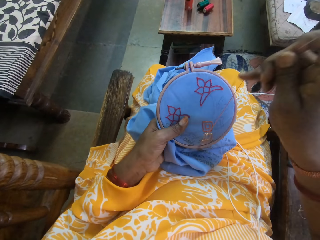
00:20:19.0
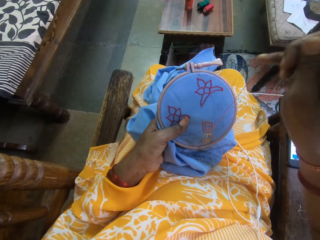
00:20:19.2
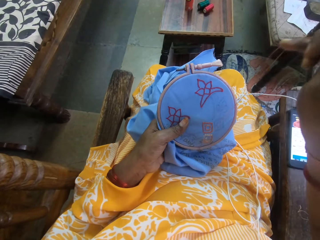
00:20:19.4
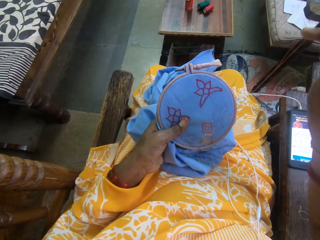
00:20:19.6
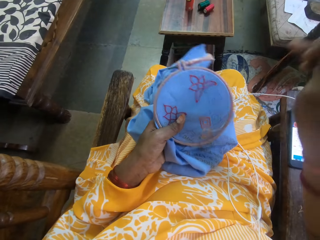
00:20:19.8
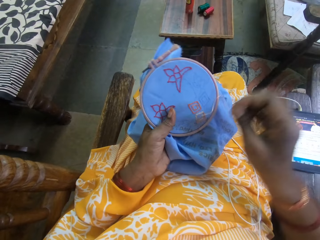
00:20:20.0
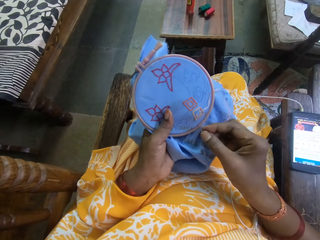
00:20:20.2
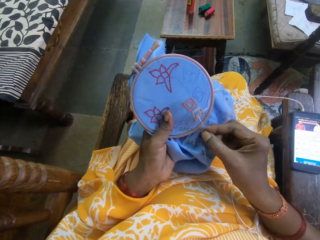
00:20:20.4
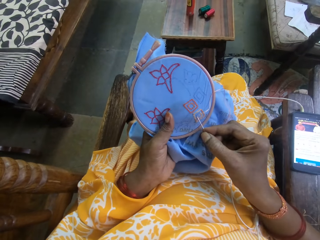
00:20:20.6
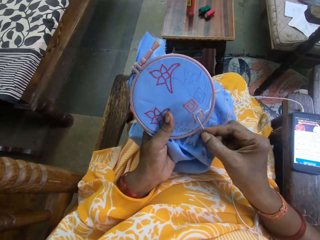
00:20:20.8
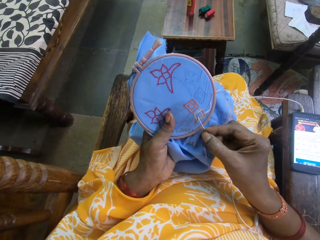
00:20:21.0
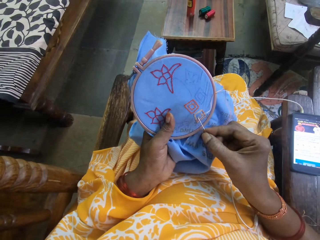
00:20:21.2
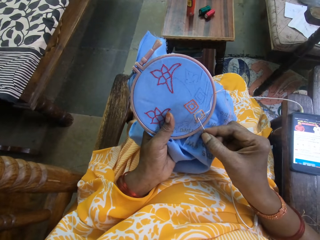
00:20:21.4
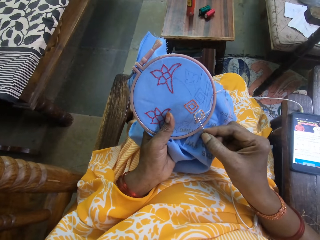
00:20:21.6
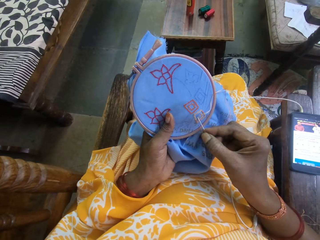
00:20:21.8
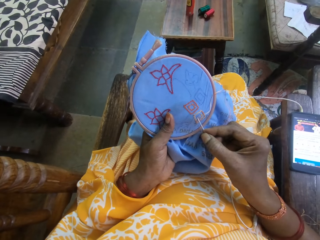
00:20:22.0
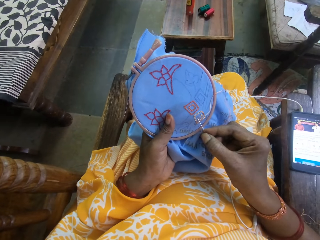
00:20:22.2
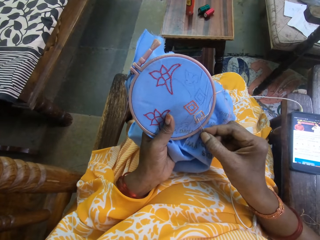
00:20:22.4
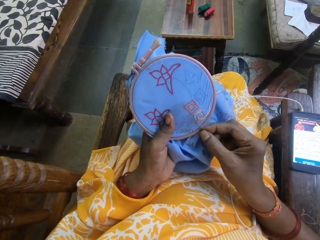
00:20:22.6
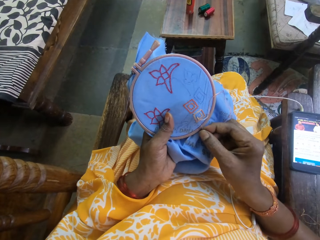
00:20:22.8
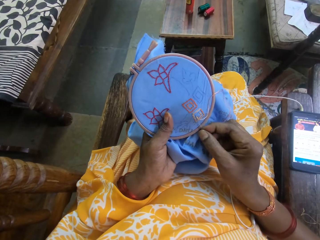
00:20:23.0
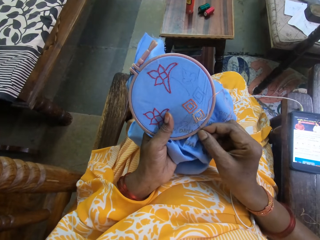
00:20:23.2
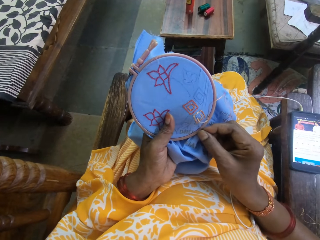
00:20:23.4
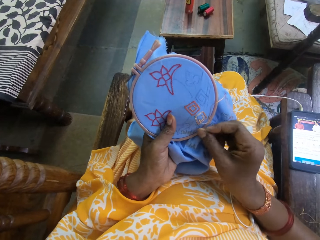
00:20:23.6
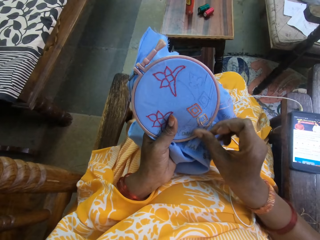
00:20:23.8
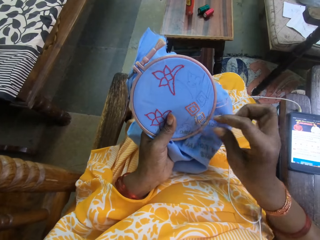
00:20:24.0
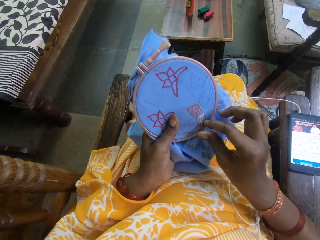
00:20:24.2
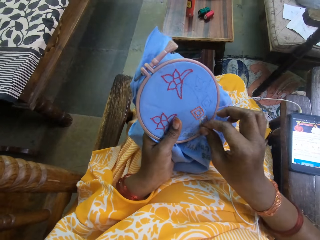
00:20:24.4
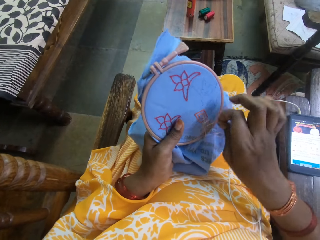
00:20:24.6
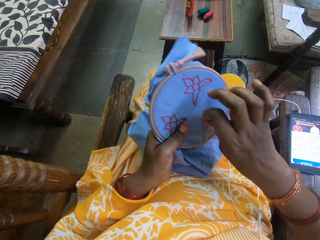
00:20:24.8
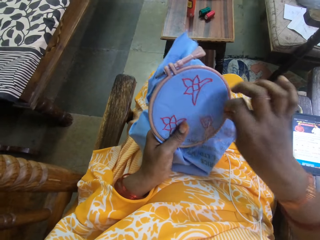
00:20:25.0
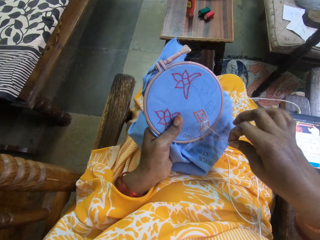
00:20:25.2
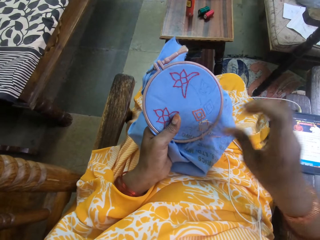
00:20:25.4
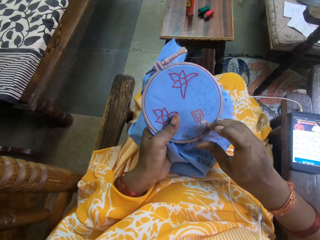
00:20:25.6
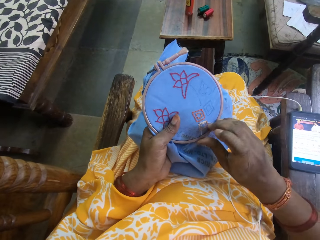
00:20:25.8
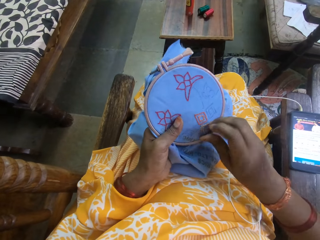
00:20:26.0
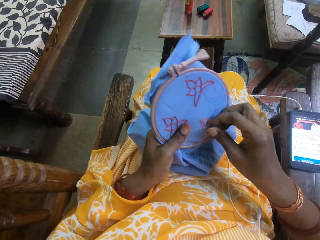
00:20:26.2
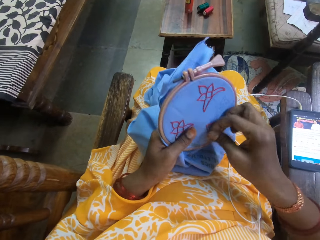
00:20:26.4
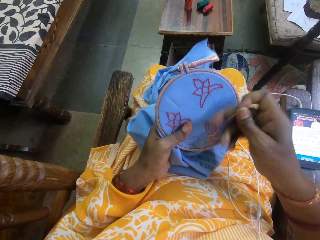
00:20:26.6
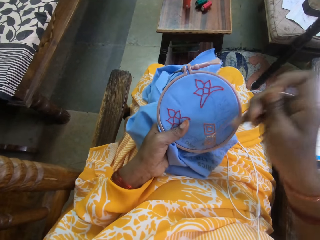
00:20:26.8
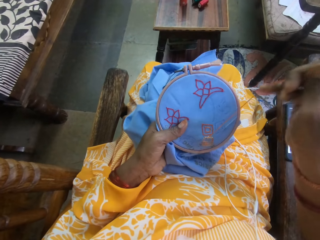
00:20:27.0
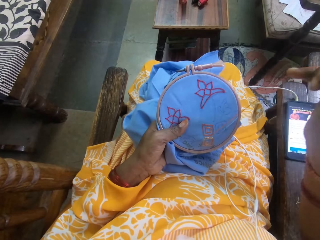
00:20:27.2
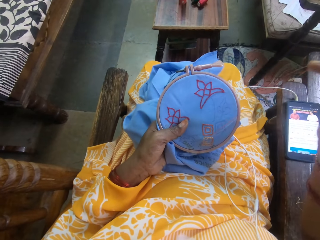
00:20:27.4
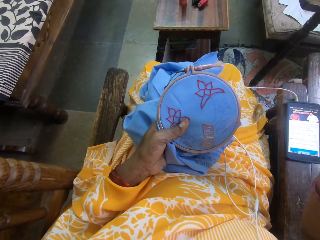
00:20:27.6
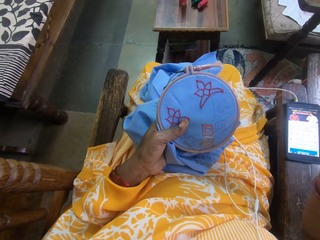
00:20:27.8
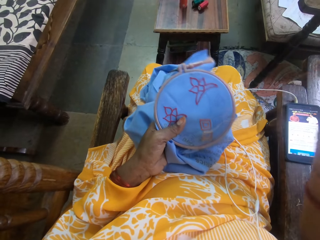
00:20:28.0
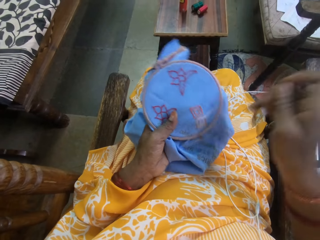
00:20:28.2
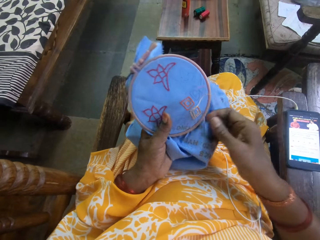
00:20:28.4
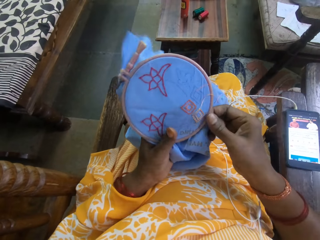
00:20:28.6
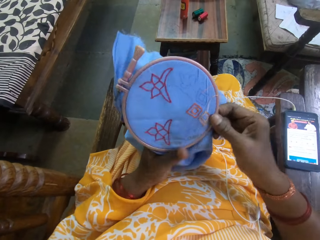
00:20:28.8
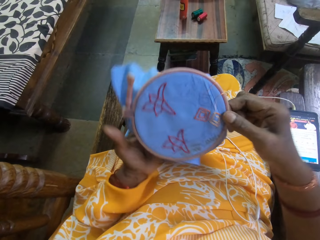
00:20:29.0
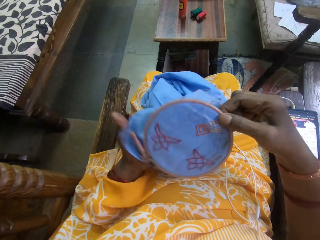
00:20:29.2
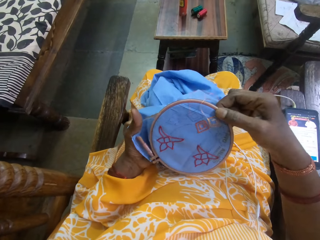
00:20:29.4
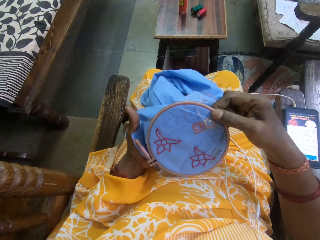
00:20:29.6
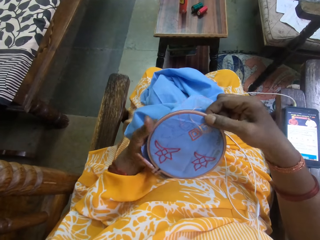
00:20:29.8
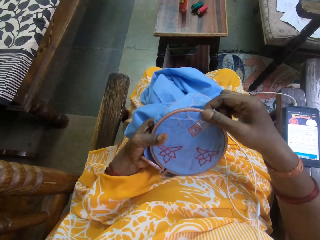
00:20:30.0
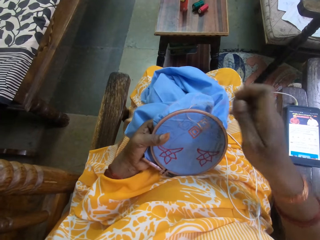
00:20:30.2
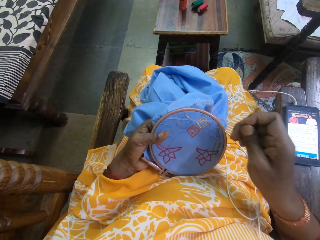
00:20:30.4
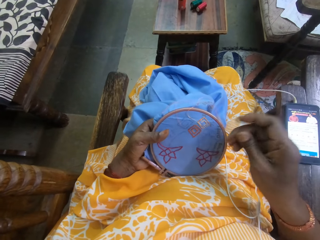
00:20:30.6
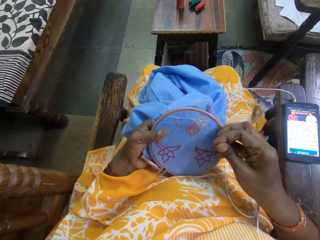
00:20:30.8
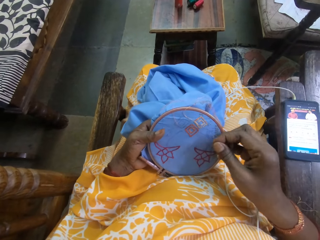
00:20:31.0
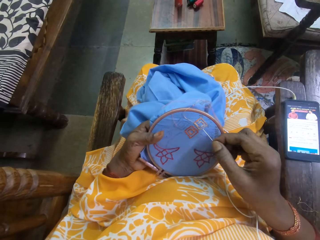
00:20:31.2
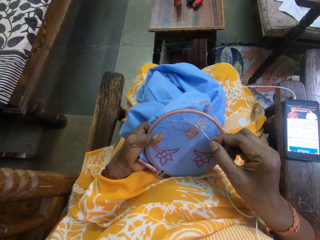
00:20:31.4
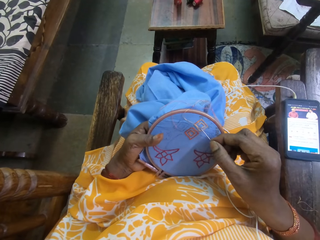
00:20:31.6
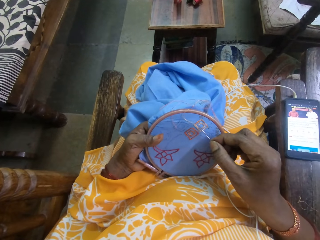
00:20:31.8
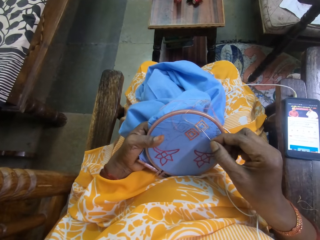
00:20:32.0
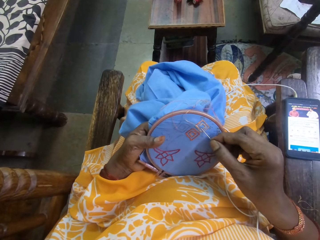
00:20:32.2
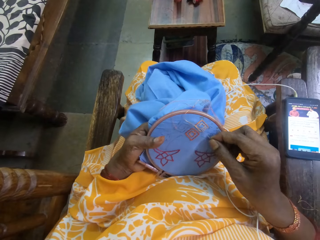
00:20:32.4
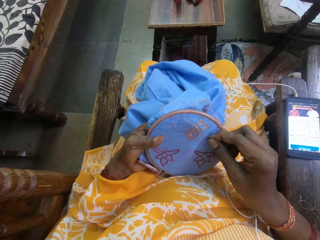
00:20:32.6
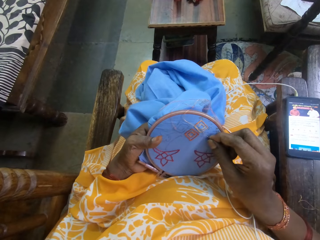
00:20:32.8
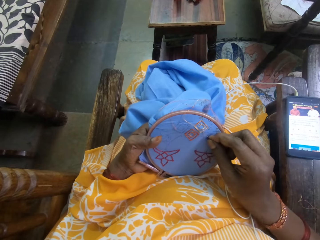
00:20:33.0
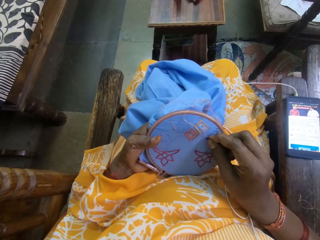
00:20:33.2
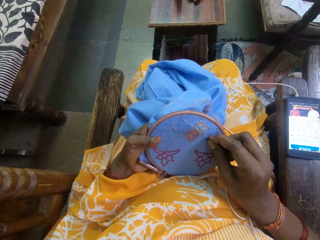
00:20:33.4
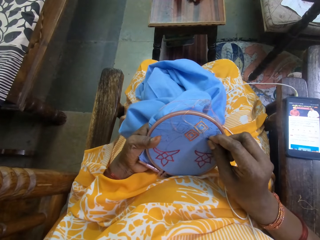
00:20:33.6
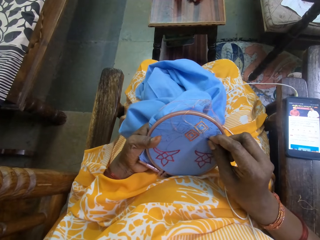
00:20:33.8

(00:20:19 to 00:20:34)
The camera wearer pulls the thread on the cloth. She inserts the needle into the cloth. She moves the thread on the cloth. She turns the embroidery hoop or cloth with both hands. She pulls the thread on the cloth. She sews embroidery stitches on the fabric with the needle in her right hand.

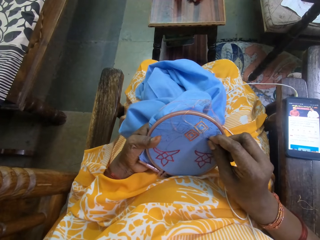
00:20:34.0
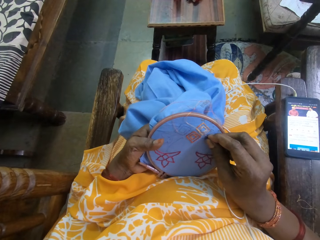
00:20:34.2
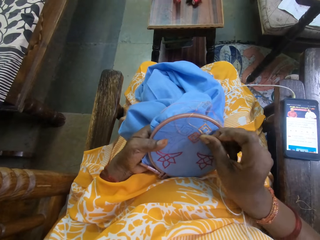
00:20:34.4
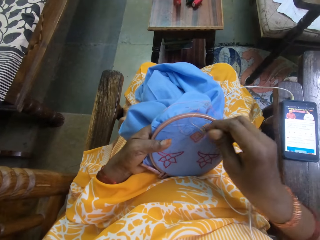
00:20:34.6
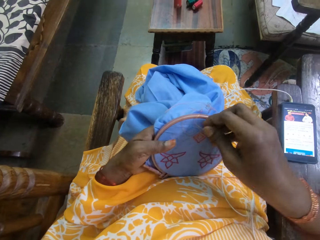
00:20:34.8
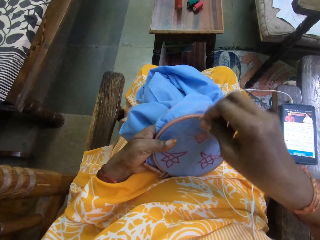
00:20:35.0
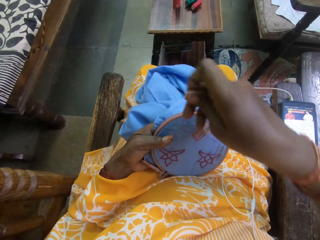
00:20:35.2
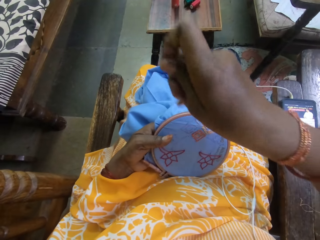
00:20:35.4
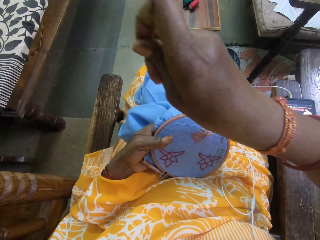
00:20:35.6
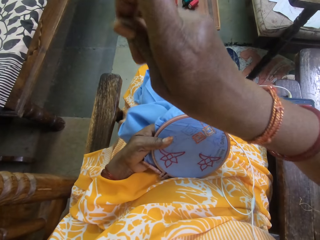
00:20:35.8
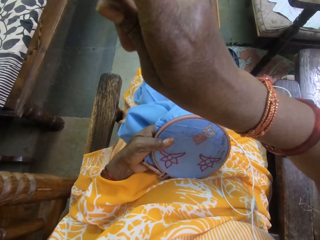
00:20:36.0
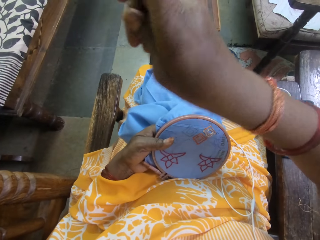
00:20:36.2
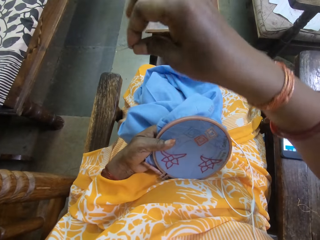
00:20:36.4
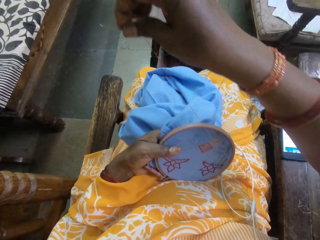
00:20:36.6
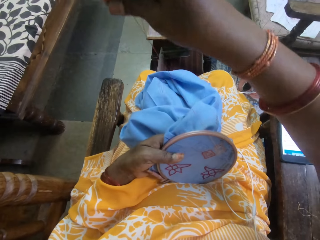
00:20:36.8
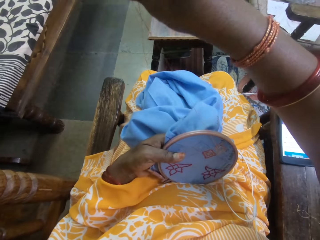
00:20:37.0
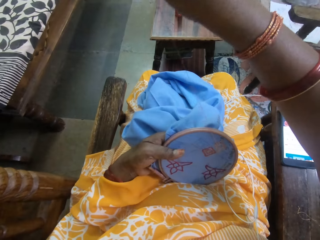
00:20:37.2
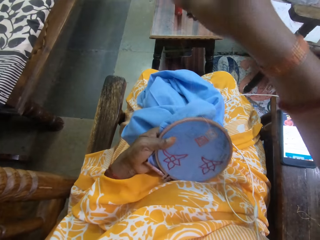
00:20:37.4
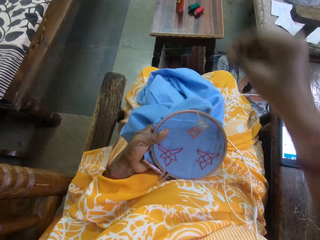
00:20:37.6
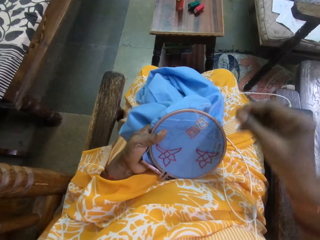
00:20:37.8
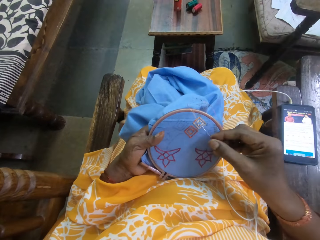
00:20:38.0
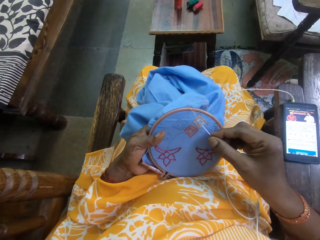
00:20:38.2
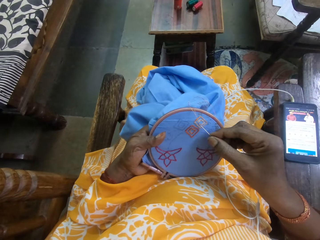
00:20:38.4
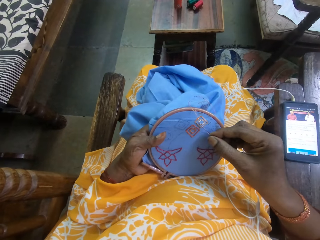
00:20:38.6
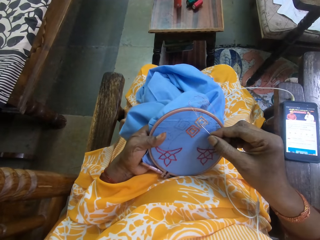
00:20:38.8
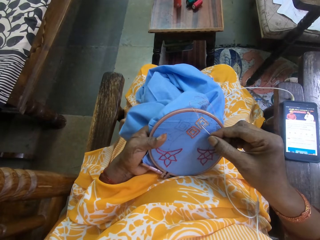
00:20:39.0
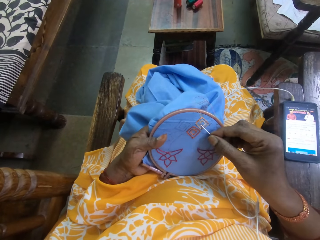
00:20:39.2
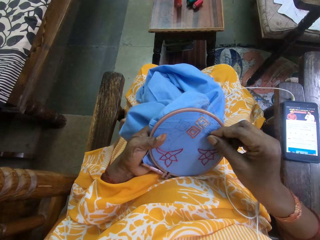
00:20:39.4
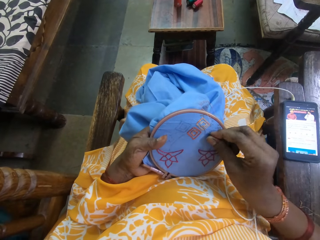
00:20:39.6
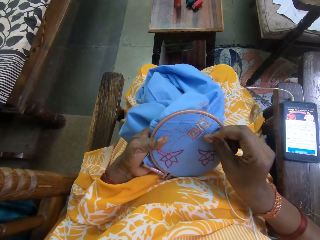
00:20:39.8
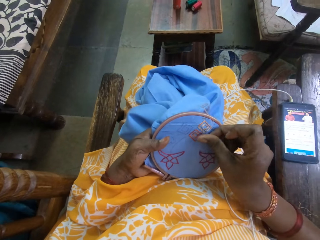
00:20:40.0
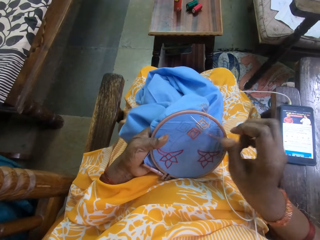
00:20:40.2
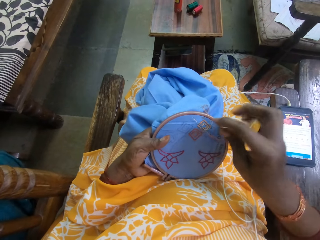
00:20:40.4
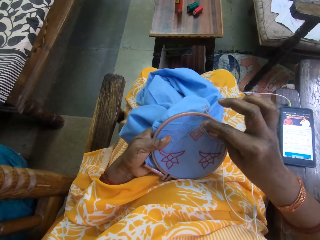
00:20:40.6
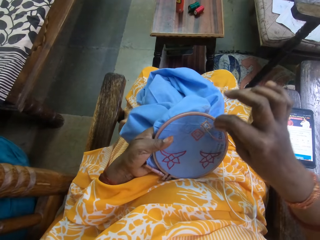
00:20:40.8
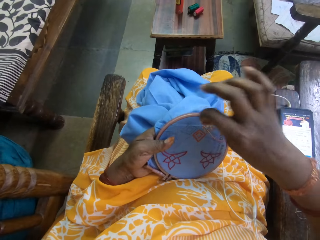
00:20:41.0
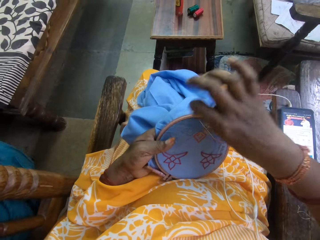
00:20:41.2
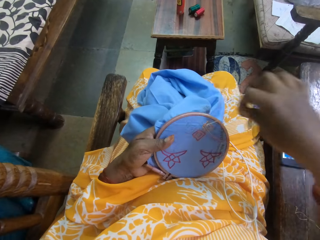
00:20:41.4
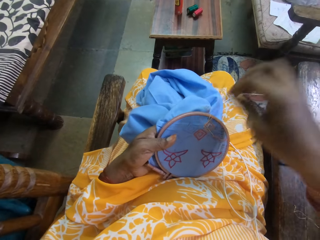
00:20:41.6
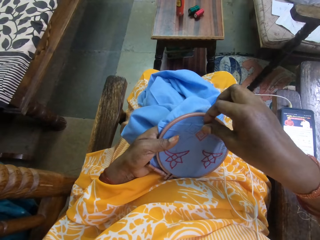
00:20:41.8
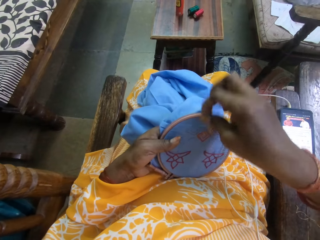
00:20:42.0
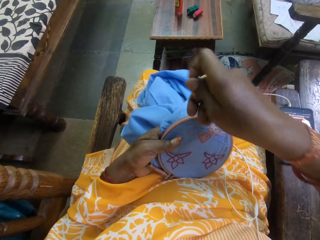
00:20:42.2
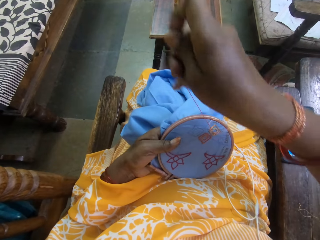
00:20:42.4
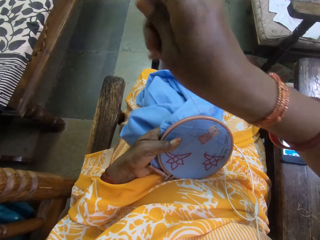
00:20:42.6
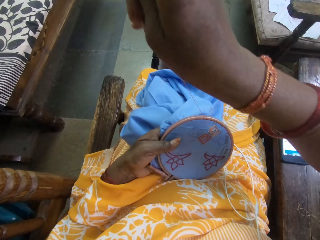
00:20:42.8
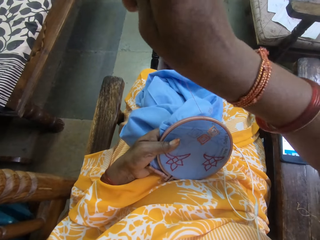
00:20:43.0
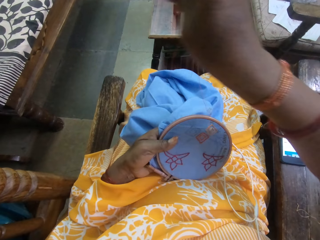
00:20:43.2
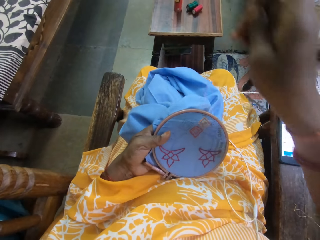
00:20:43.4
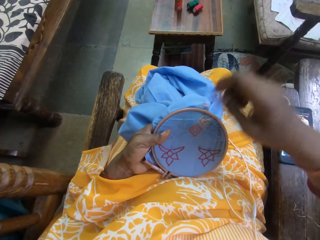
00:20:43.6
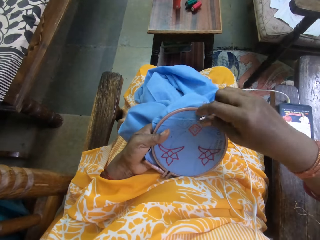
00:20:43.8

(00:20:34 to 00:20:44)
The camera wearer inserts the needle into the cloth. They pull the thread on the cloth. They insert the needle into the cloth. They move the thread on the cloth.
